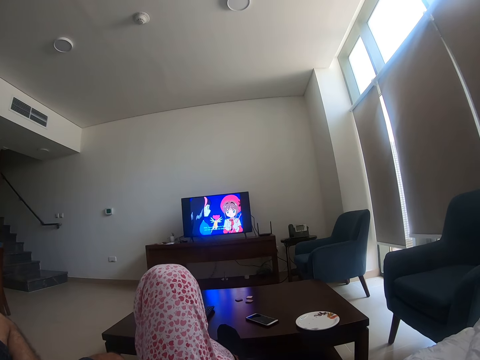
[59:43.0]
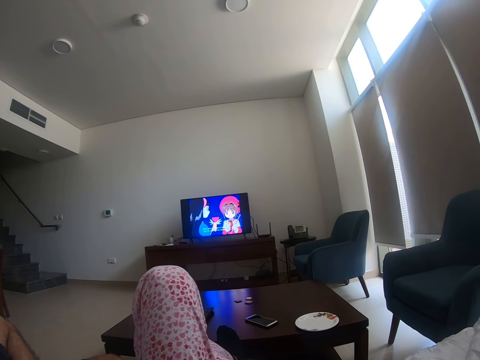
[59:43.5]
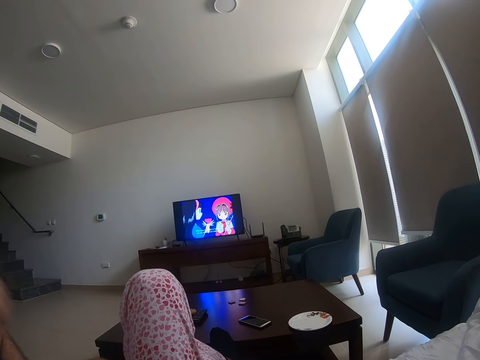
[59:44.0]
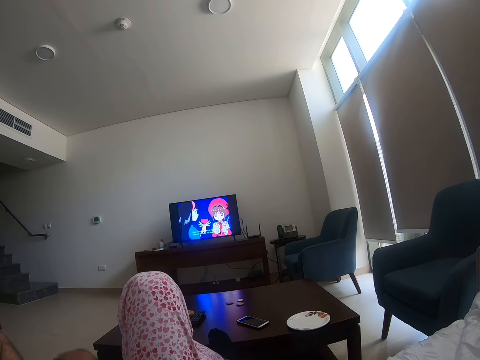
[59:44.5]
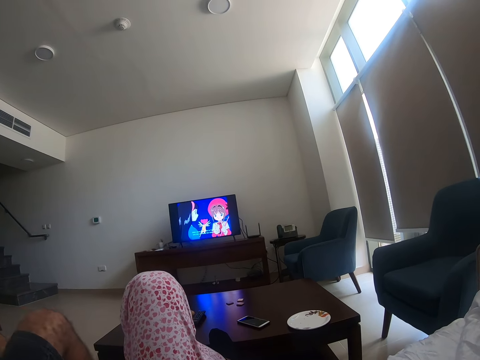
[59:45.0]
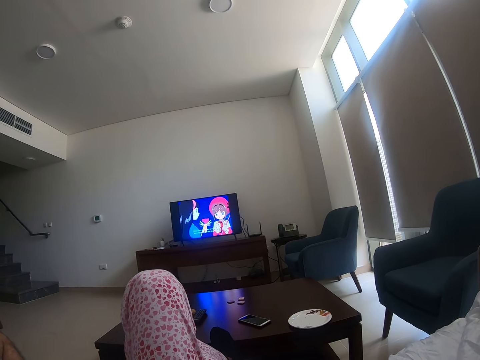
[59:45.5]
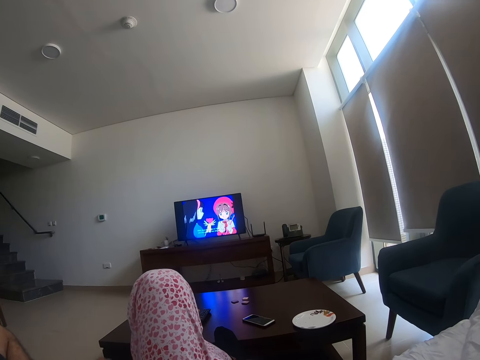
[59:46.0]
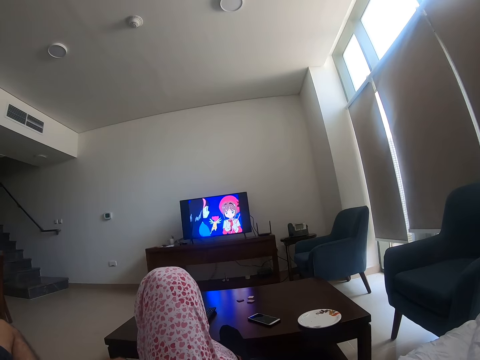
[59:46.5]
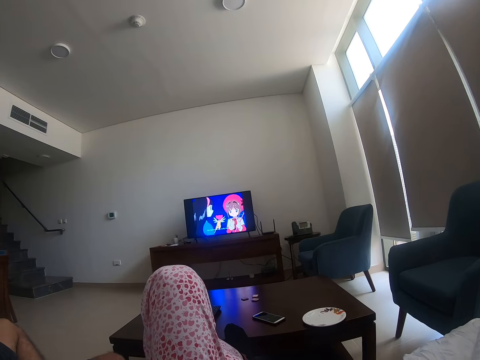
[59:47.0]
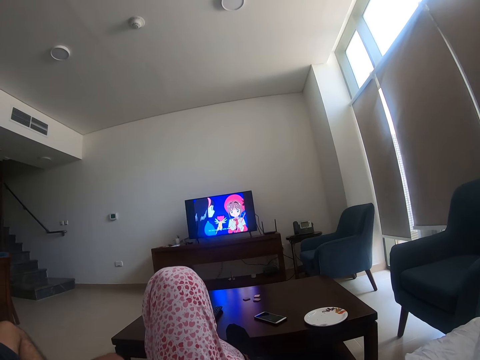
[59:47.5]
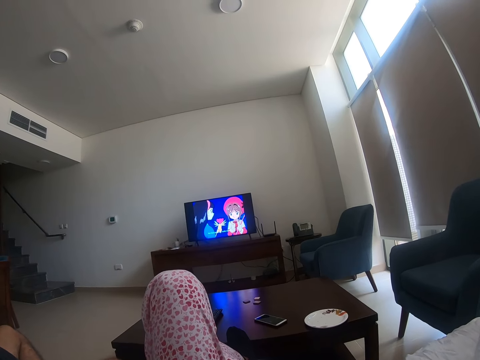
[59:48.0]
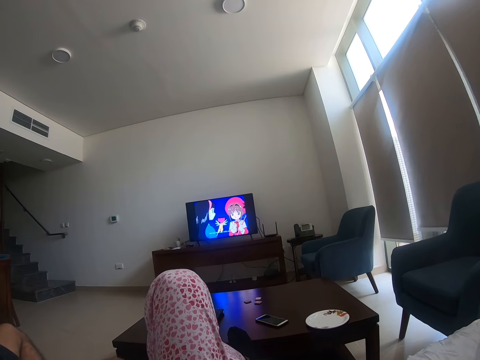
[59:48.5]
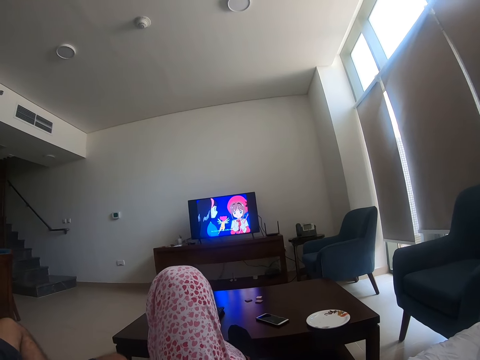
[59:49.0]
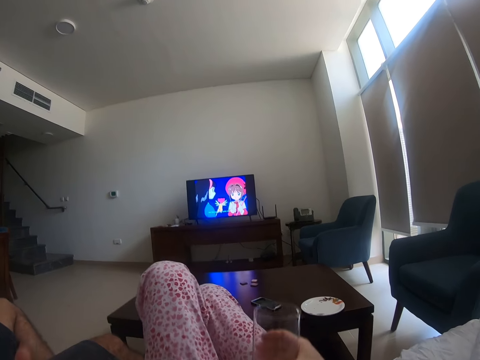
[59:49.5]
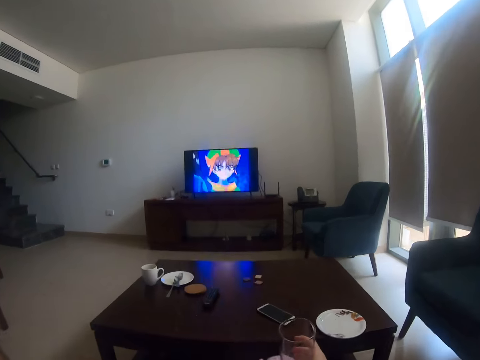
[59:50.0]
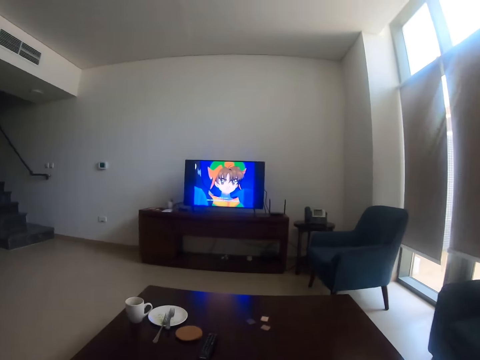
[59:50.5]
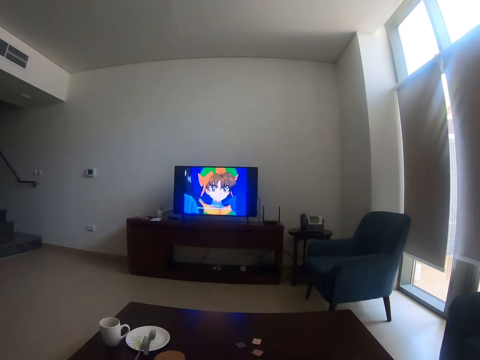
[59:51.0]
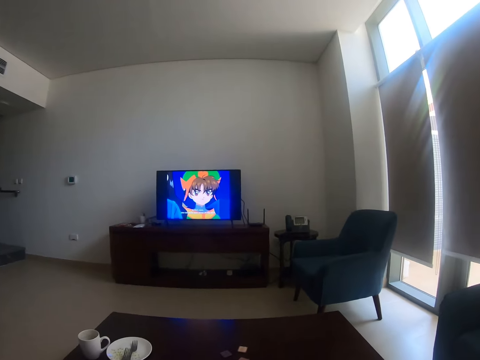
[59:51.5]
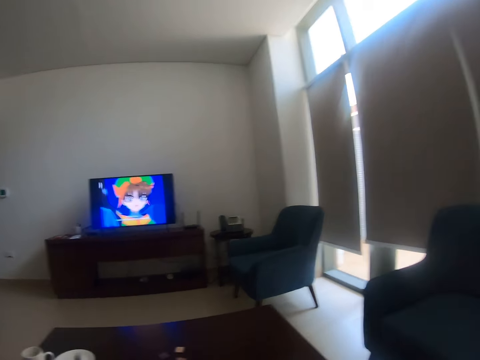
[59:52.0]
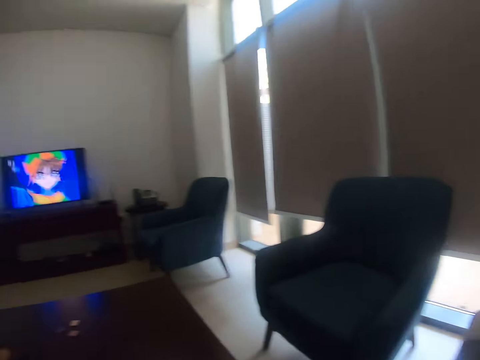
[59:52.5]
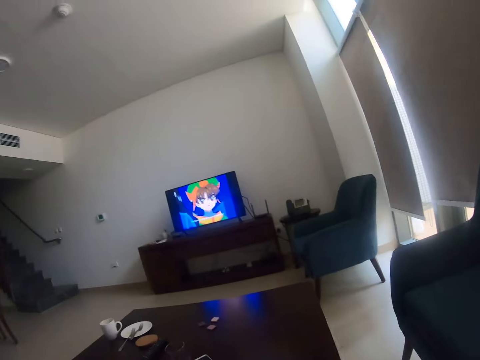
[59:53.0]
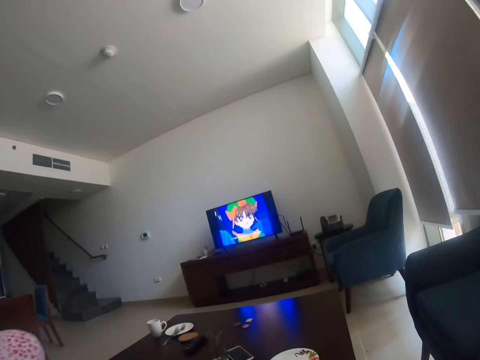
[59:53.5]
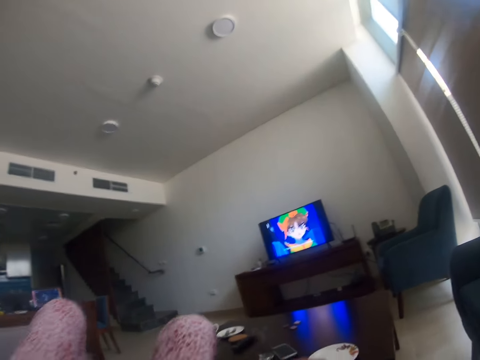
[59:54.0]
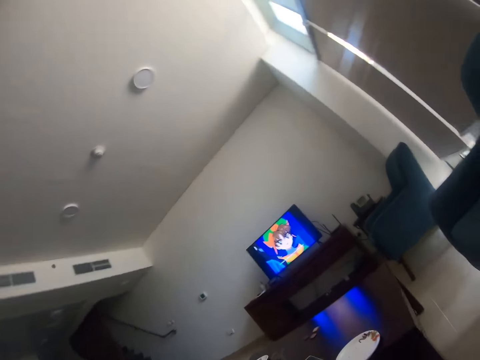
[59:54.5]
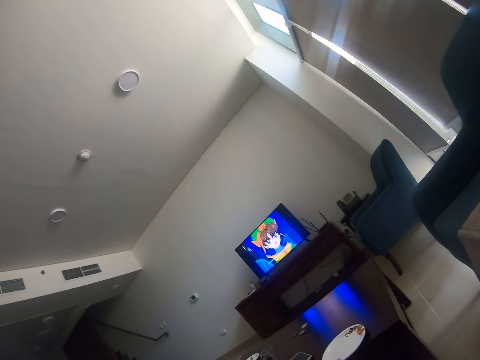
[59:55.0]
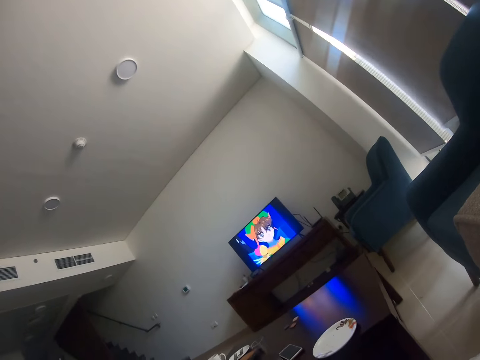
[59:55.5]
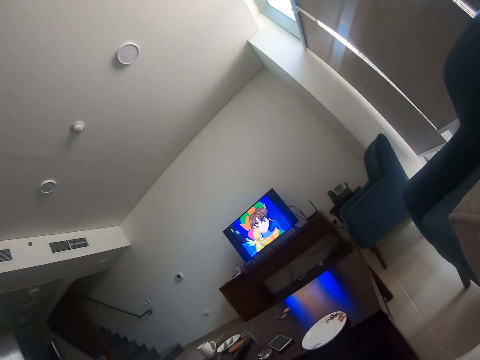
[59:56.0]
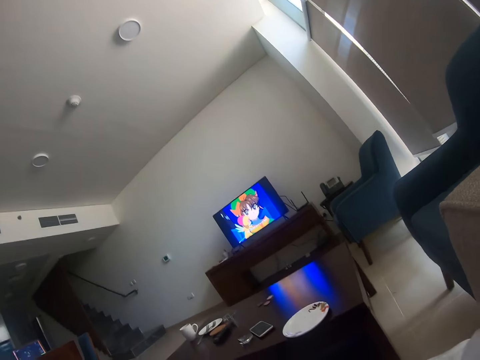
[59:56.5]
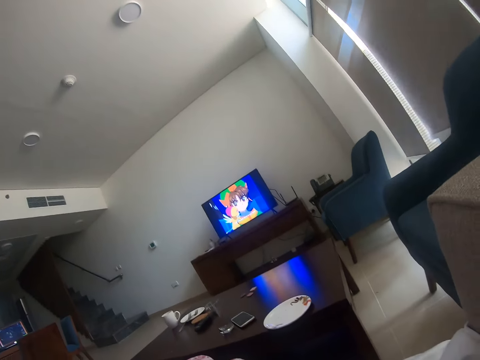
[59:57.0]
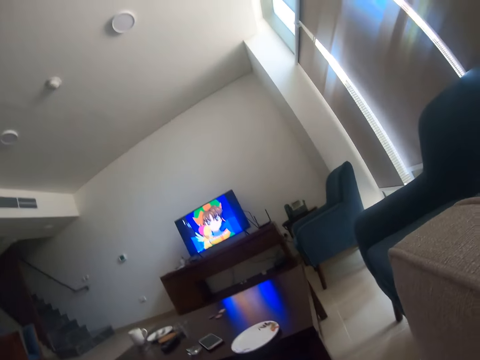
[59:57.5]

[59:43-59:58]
A person stretches his leg. The camera wearer puts the glass on the table. He lies on the sofa and moves his body.

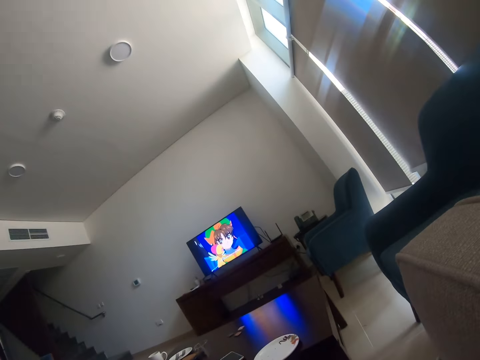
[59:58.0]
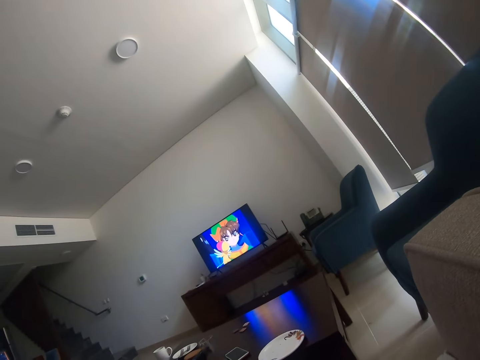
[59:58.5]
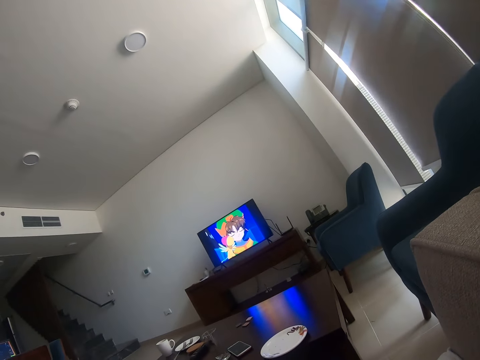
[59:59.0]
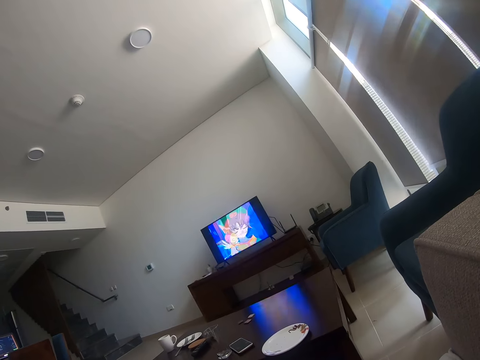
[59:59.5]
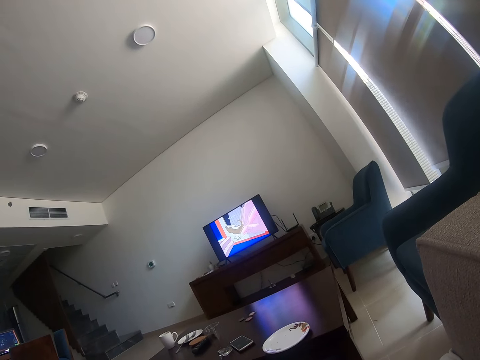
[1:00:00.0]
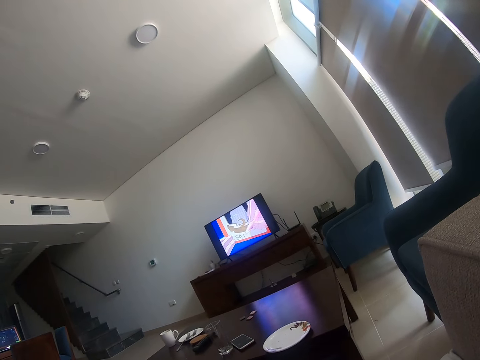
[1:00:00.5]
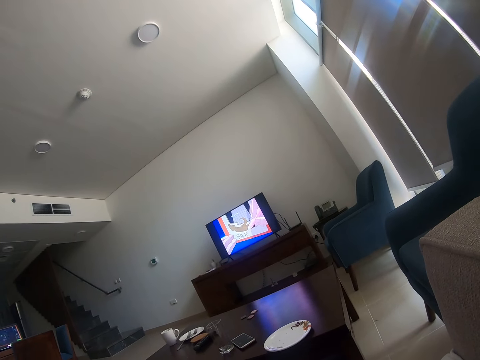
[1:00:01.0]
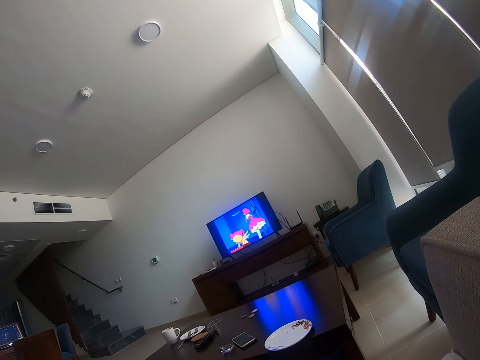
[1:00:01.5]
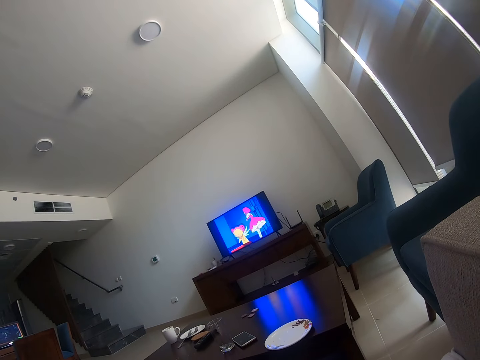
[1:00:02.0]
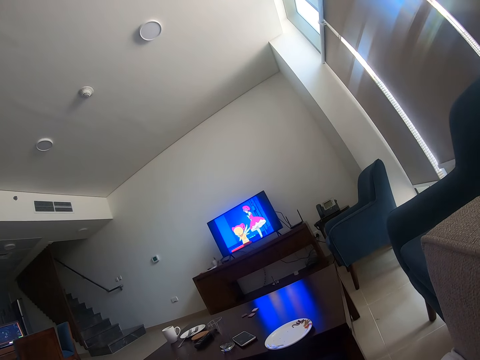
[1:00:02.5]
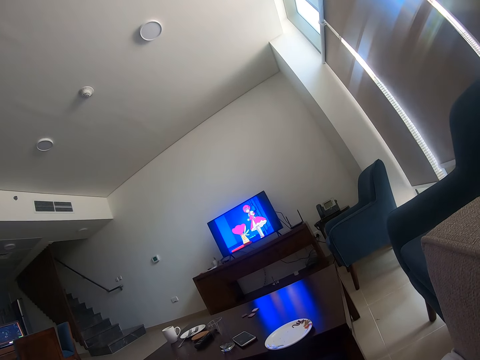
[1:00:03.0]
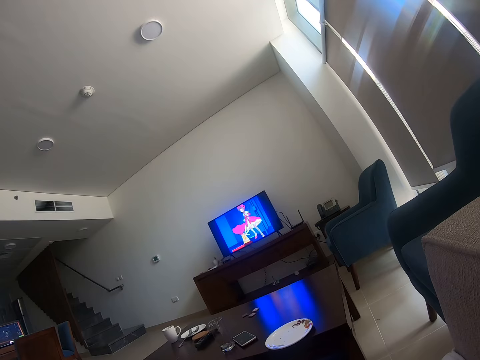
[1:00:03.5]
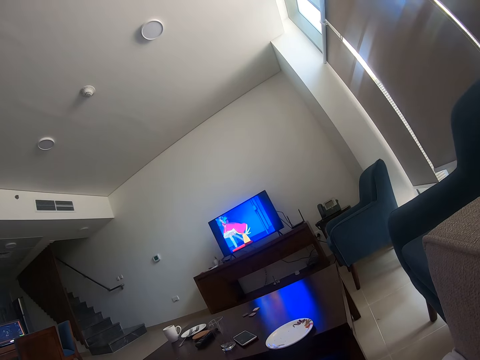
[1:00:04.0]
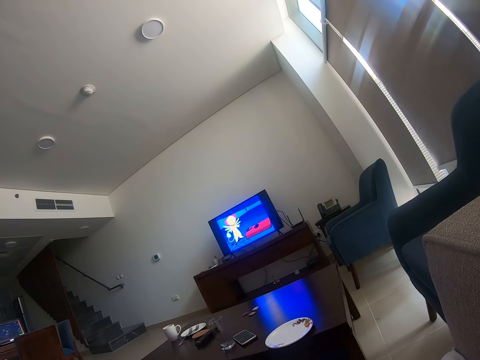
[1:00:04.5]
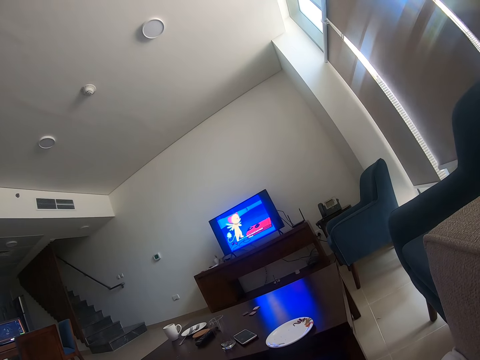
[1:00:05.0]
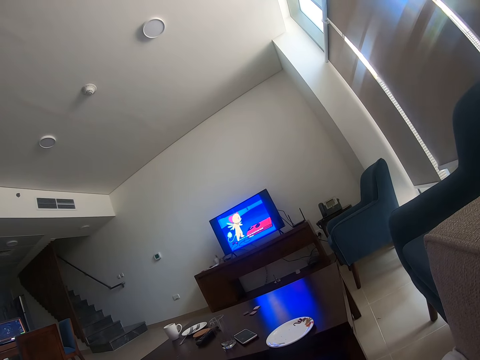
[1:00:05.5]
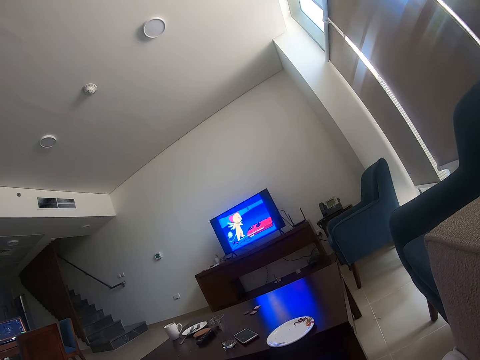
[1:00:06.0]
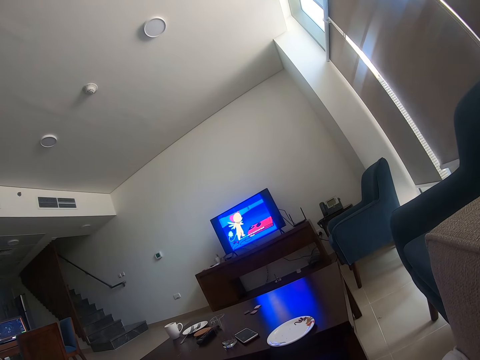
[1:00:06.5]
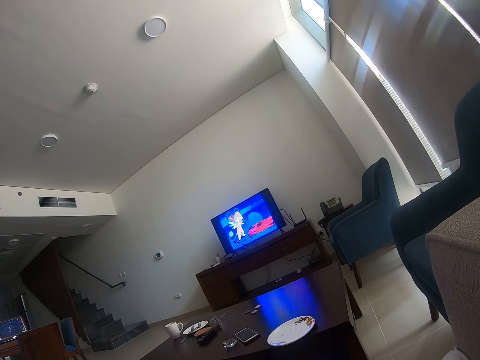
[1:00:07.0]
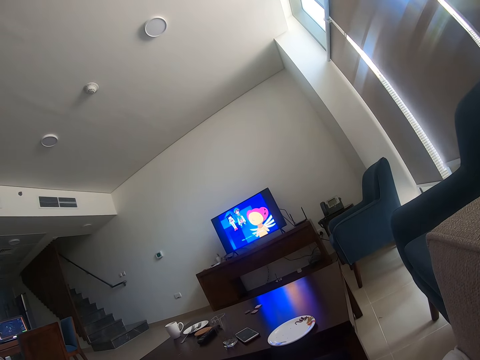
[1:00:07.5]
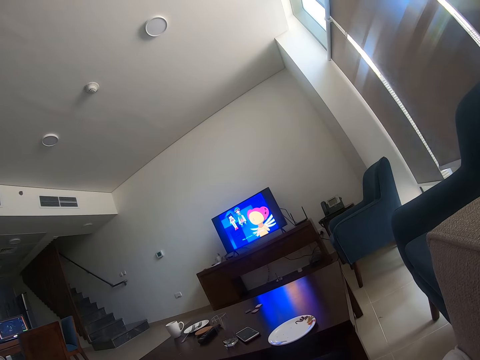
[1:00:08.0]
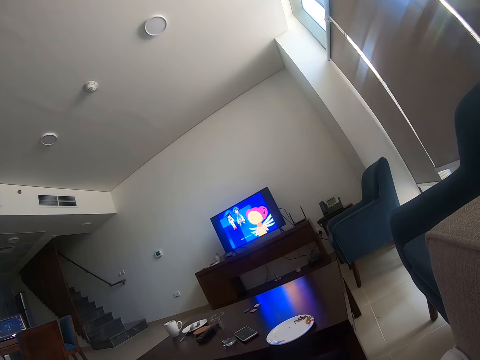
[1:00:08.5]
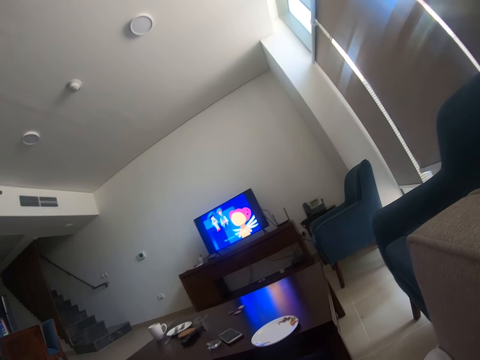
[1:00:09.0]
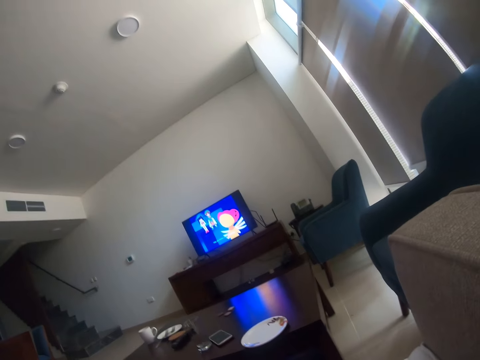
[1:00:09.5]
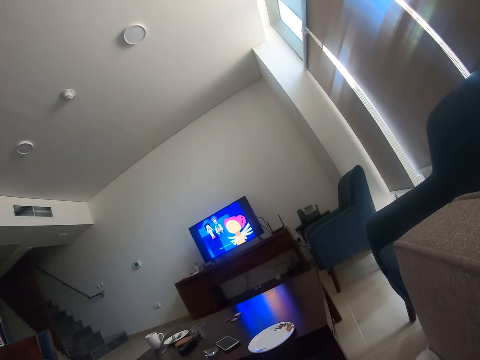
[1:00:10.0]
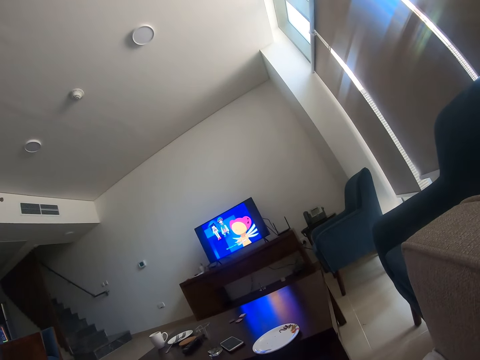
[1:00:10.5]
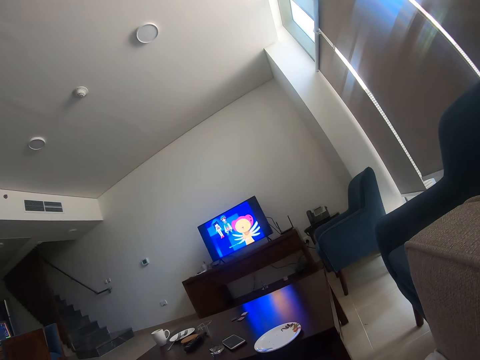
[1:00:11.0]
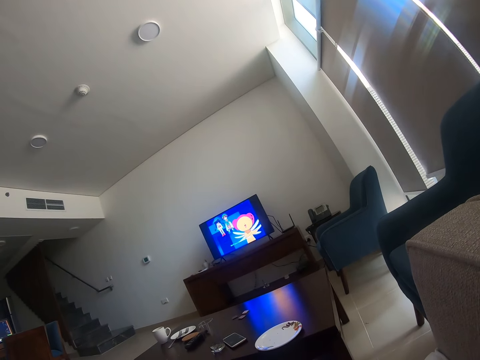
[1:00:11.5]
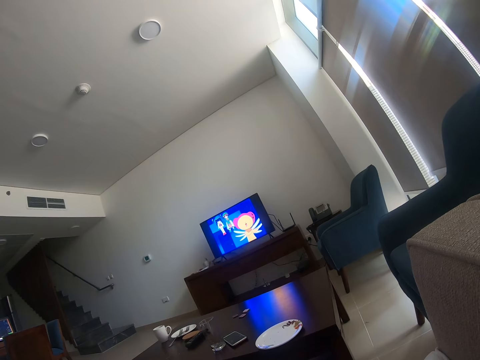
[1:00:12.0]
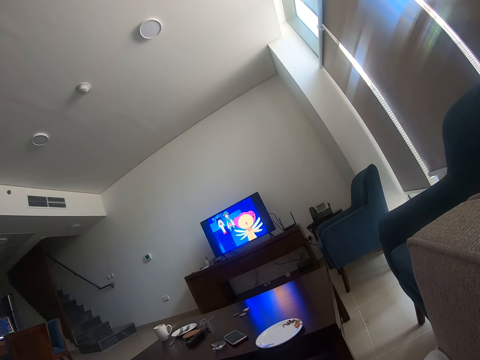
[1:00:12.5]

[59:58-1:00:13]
The camera wearer moves his body.
